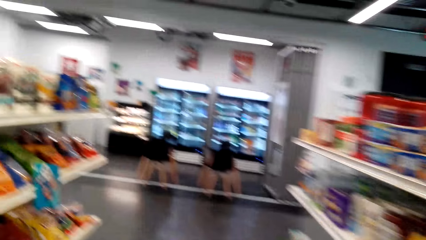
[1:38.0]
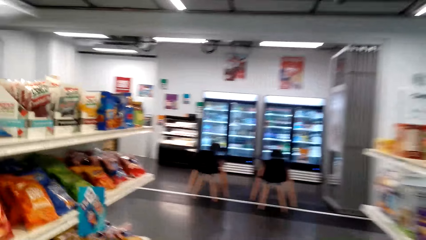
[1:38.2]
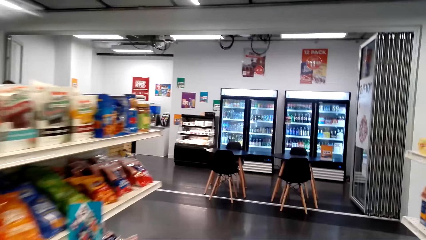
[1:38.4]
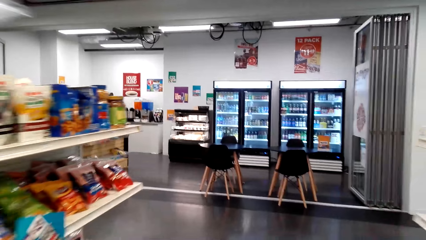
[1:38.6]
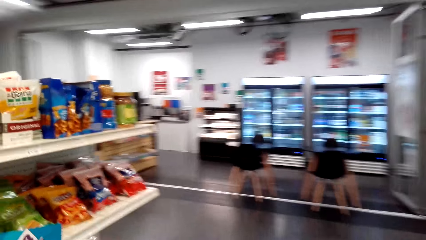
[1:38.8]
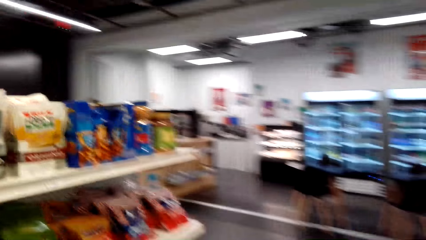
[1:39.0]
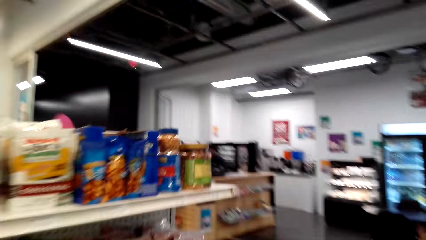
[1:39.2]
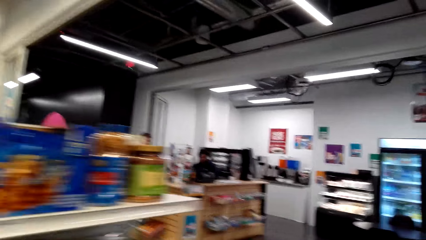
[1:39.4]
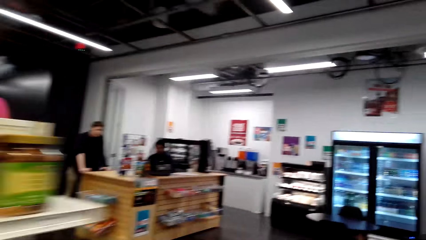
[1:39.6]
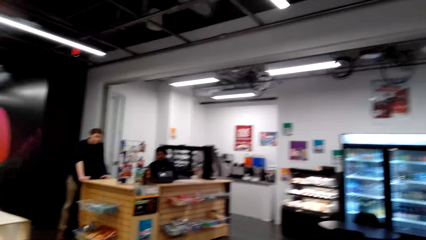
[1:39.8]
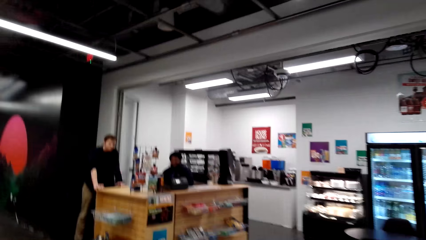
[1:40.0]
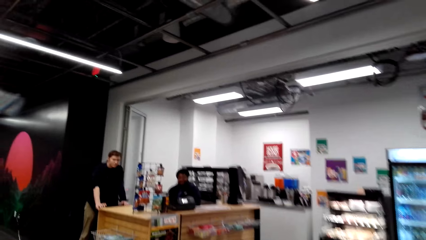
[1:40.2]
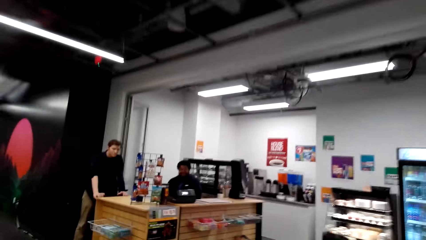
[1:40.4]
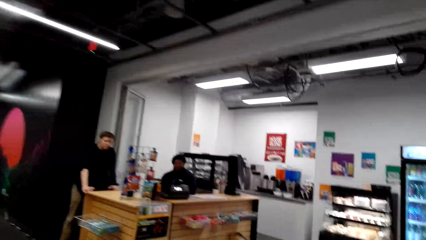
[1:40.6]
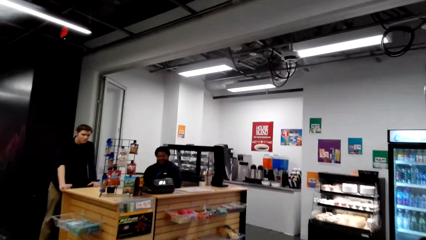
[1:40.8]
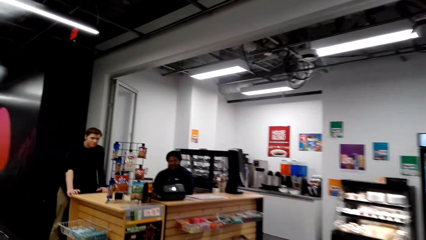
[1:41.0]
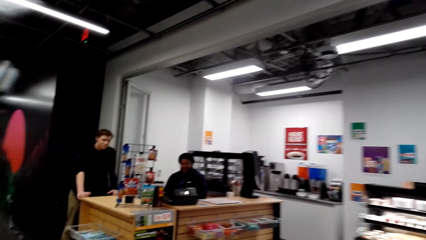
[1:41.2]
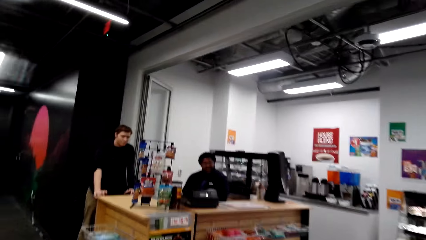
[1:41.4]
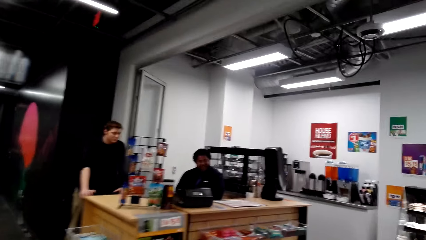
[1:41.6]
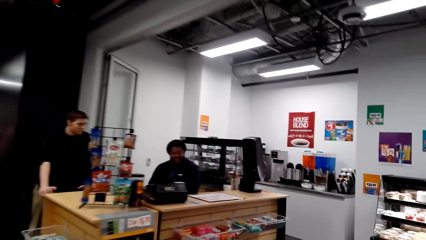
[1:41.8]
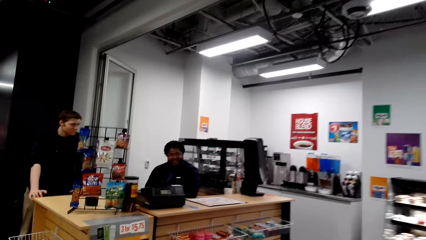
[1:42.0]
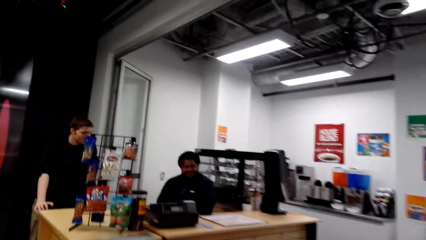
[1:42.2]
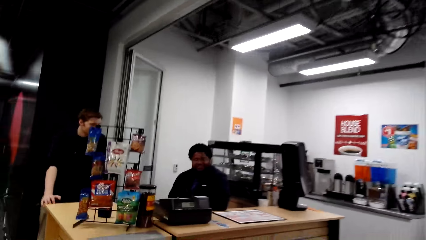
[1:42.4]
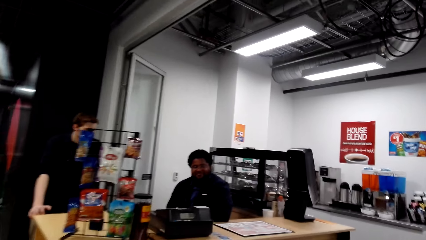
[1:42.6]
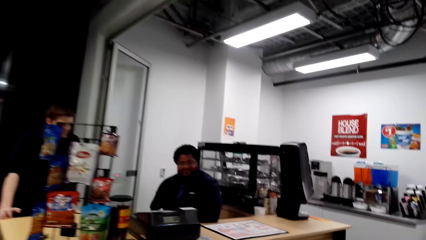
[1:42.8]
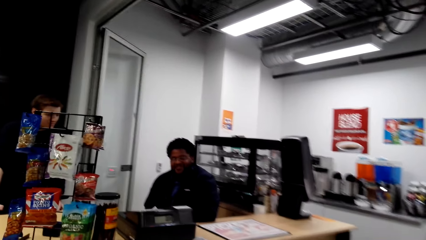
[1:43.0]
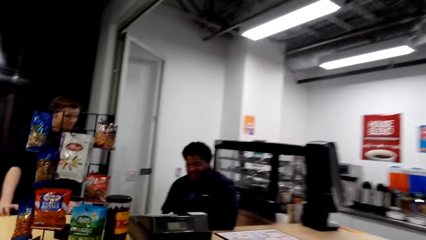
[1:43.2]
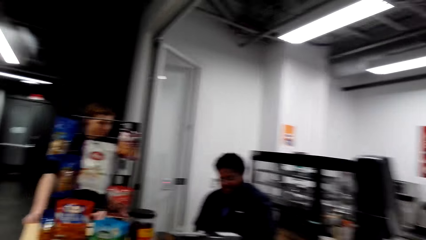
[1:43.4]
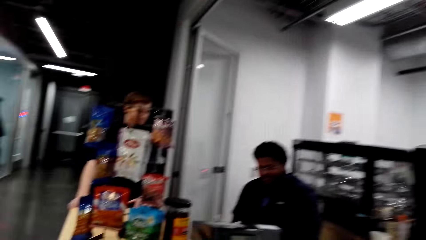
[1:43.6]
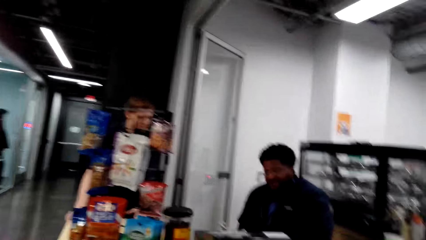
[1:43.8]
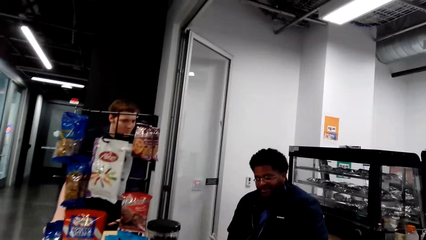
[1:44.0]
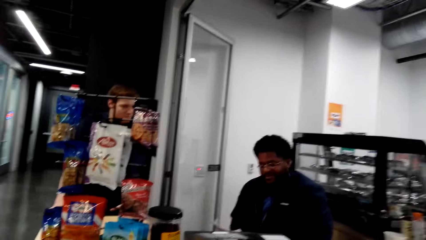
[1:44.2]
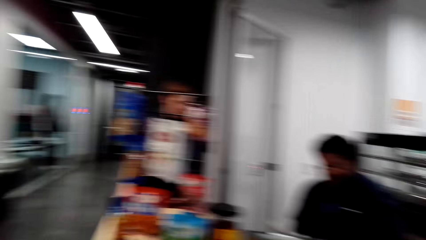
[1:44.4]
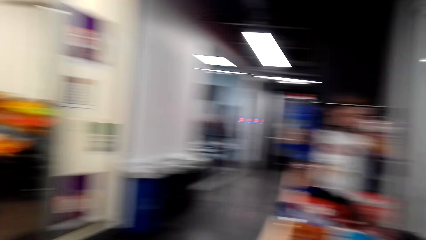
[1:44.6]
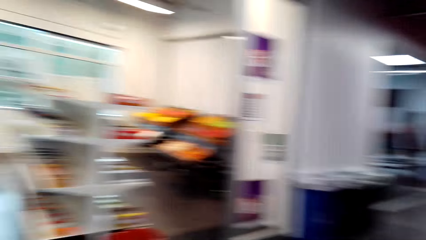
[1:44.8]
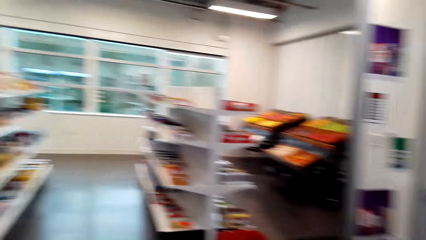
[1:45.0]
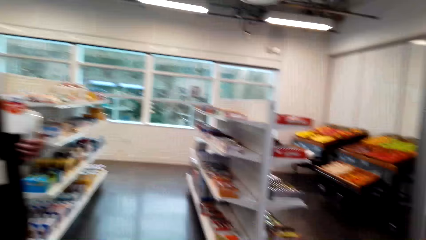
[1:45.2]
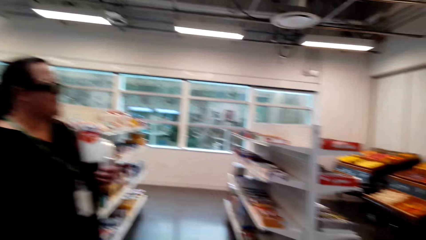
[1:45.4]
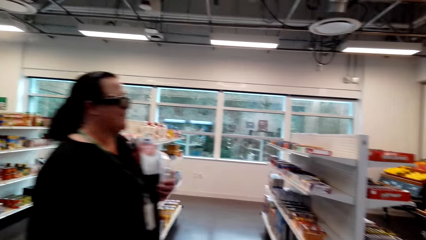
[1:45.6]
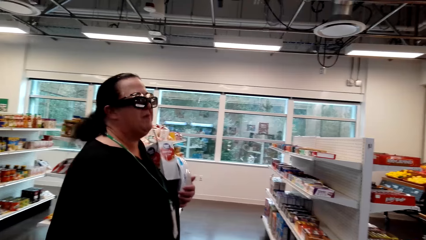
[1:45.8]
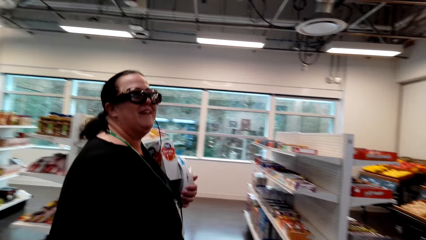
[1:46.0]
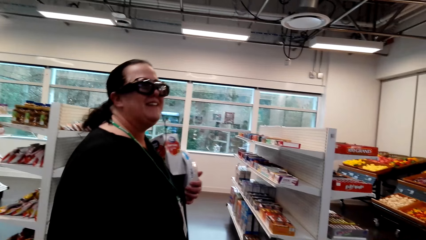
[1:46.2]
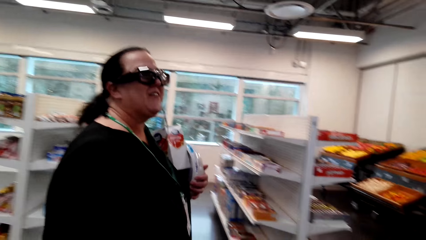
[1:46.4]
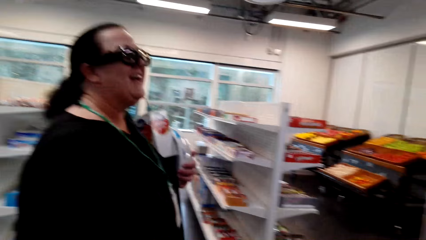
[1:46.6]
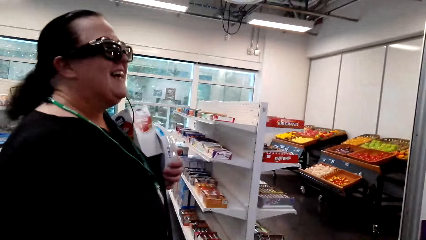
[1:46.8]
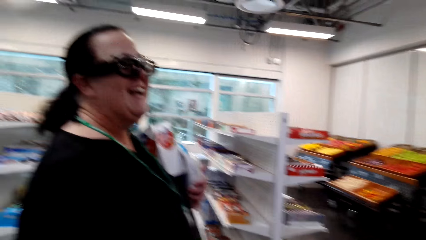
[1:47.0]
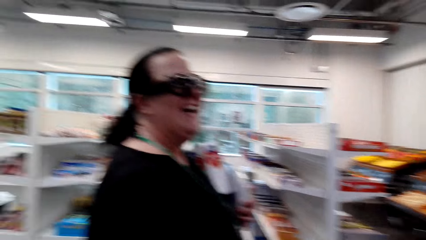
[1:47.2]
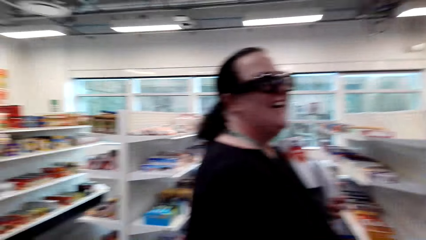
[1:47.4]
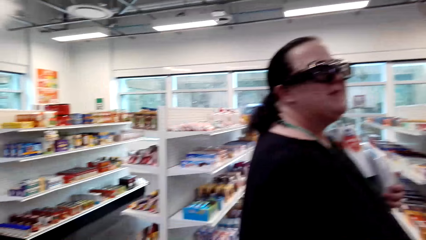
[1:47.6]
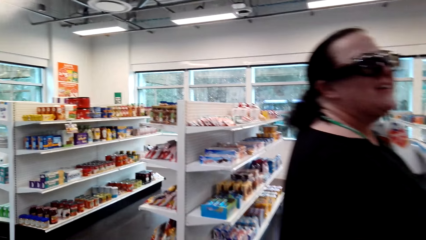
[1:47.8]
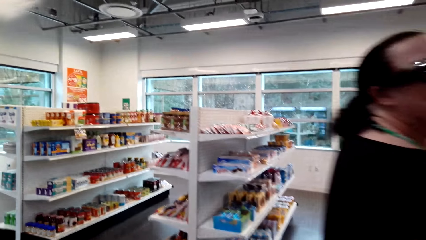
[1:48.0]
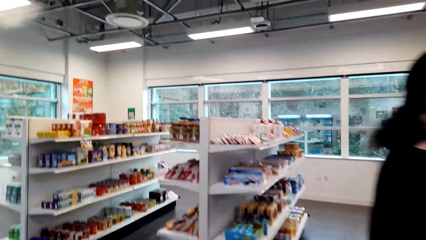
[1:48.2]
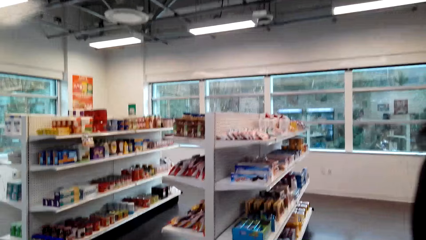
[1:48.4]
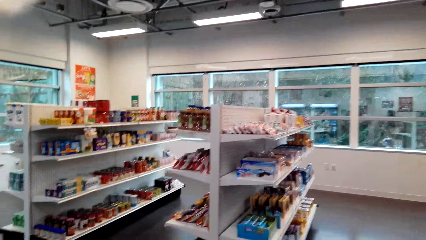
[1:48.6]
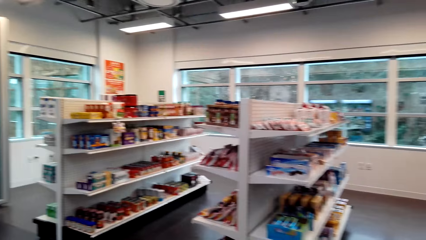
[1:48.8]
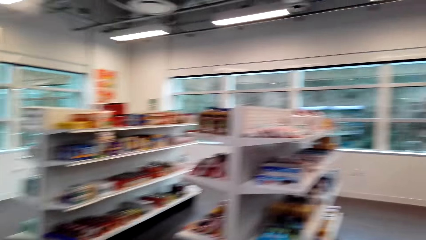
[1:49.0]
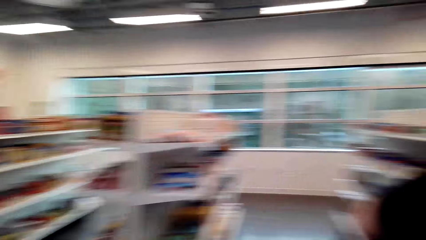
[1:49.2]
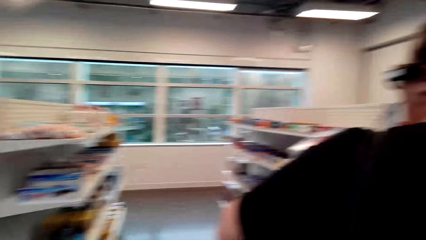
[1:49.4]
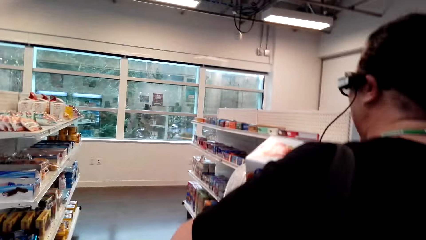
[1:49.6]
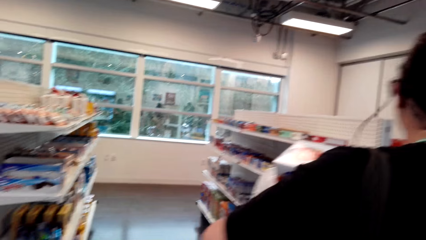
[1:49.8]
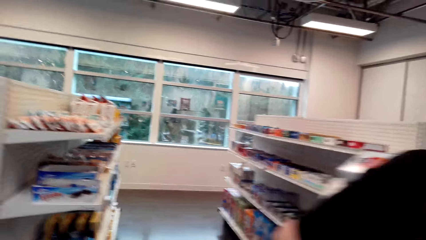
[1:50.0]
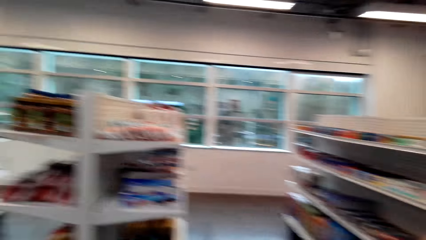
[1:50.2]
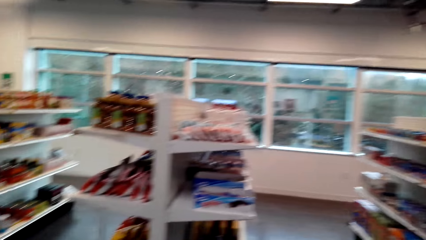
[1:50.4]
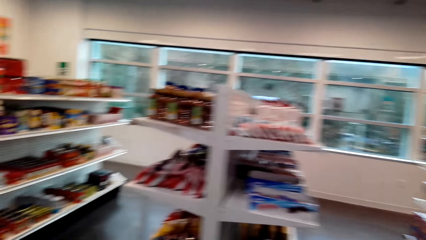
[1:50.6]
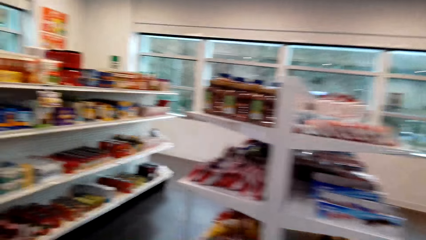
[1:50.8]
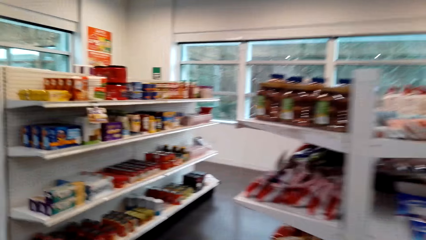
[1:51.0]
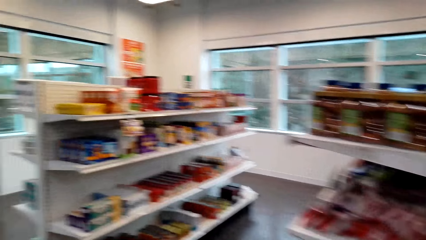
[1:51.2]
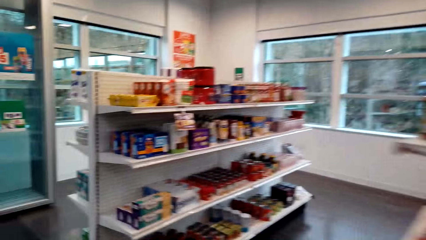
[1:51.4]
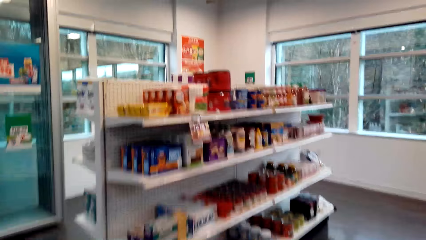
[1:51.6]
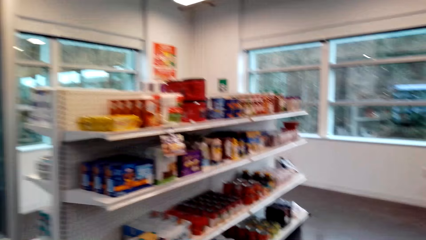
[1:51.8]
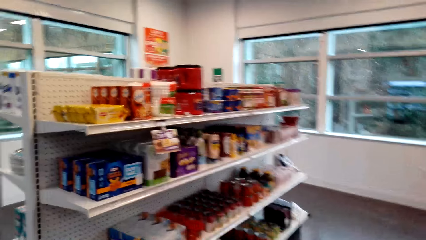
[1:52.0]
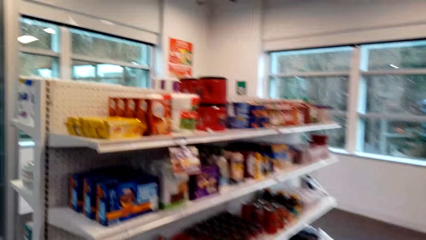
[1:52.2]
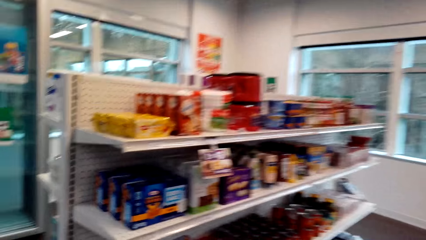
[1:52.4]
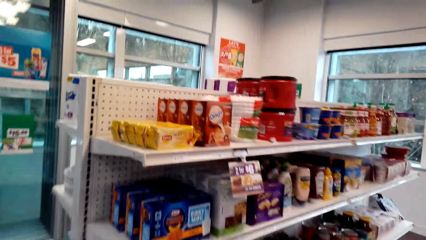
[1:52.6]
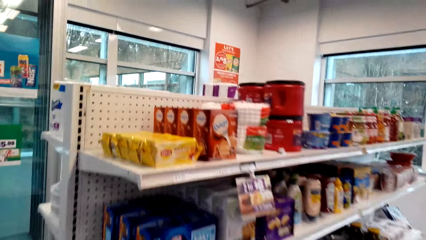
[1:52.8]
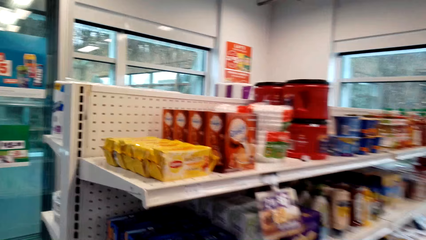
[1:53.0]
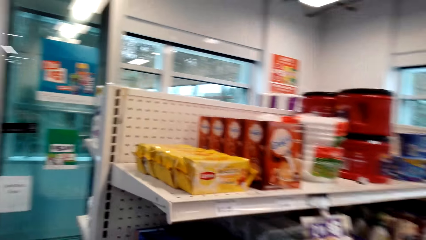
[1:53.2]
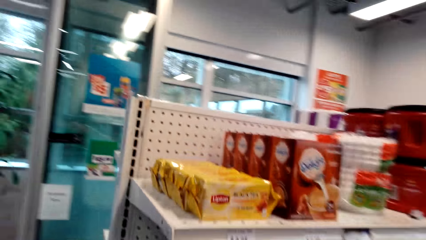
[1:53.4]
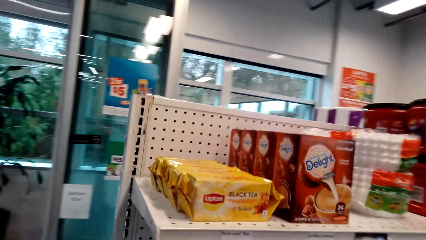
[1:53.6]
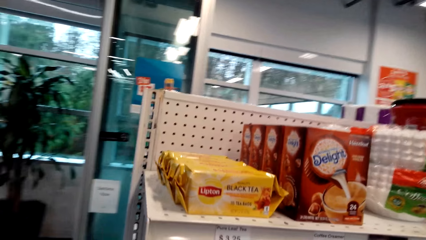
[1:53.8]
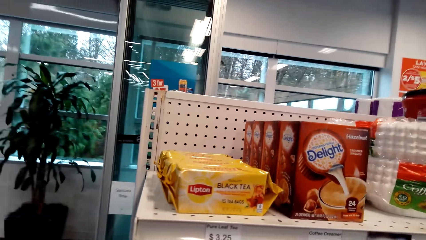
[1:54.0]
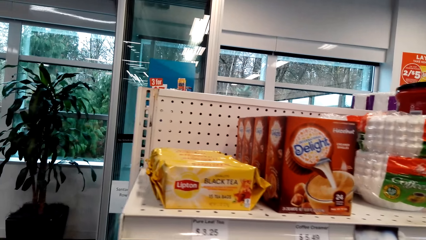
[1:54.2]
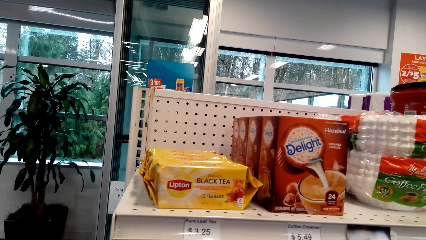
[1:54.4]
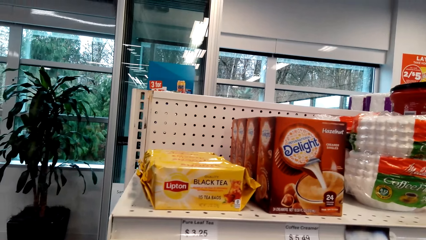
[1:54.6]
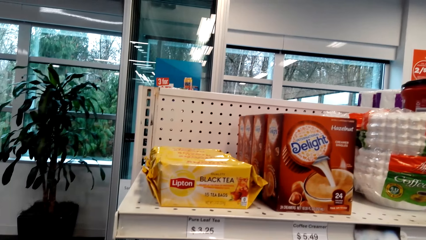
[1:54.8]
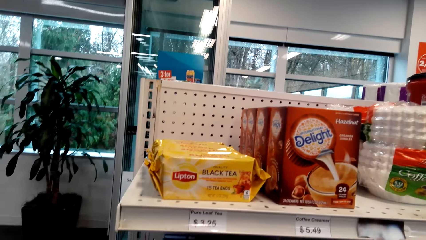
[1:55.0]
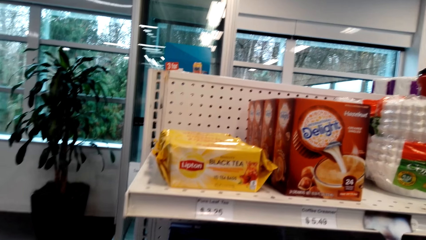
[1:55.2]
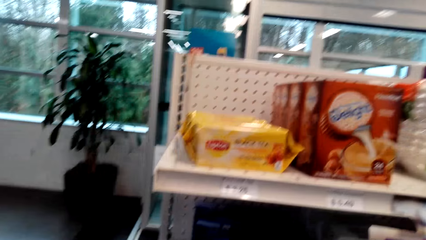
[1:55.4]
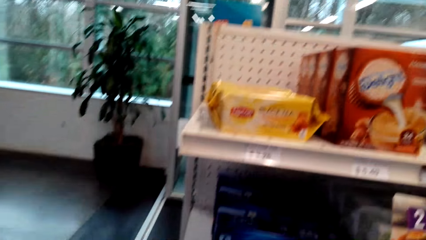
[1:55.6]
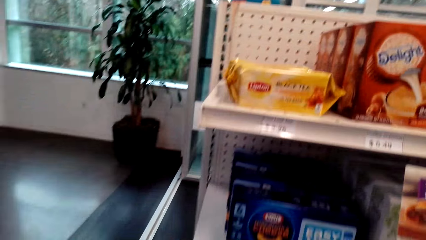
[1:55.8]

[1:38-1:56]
A woman converses with the camera wearer. A man talks to another man. The camera wearer converses with a third man. They talk to the woman. They look around the supermarket. The woman converses with the camera wearer. The woman laughs. The camera wearer looks around the supermarket. They converse with the woman.
